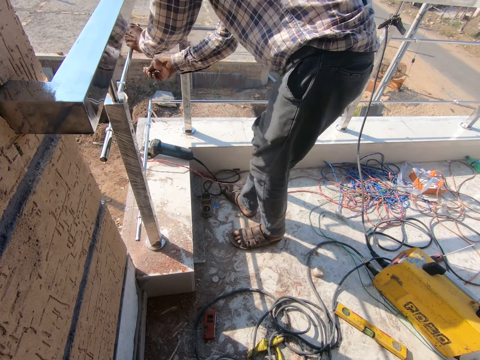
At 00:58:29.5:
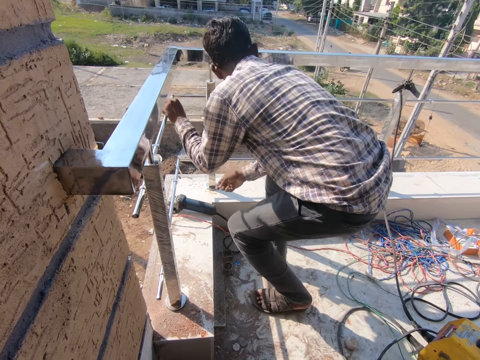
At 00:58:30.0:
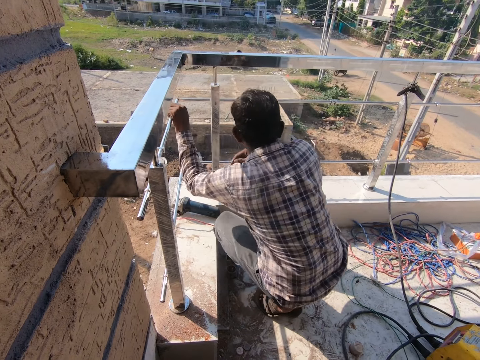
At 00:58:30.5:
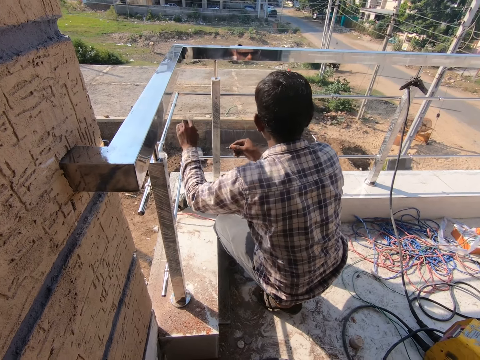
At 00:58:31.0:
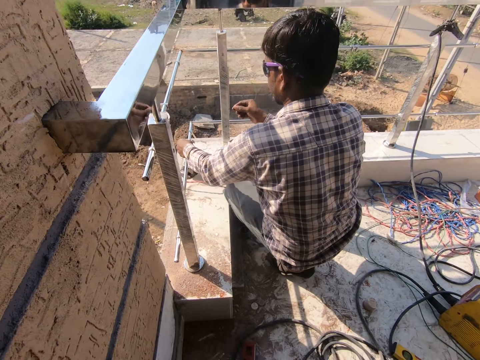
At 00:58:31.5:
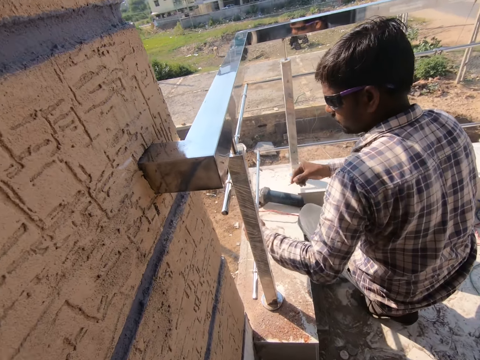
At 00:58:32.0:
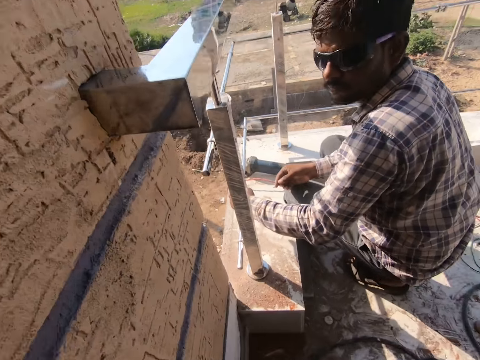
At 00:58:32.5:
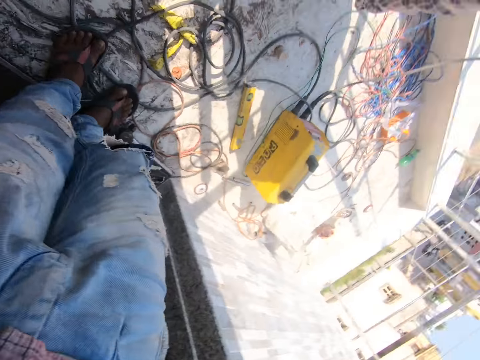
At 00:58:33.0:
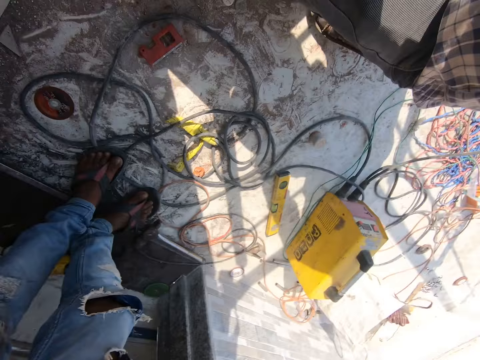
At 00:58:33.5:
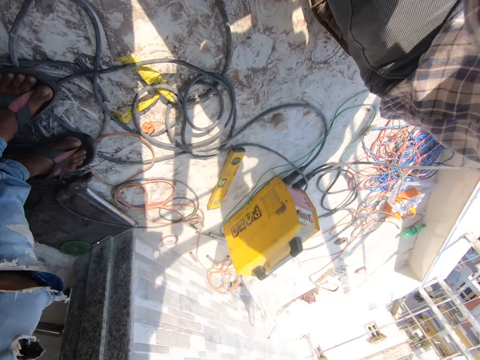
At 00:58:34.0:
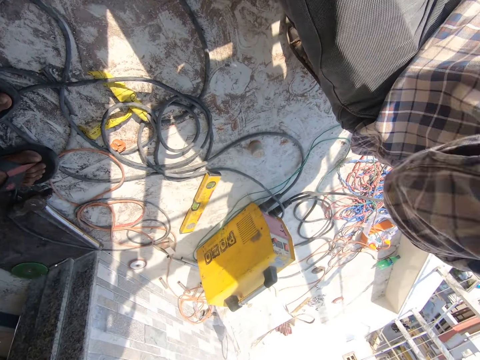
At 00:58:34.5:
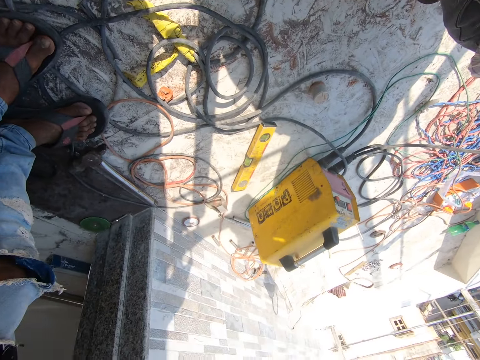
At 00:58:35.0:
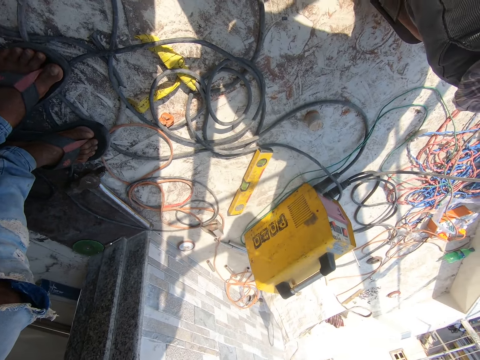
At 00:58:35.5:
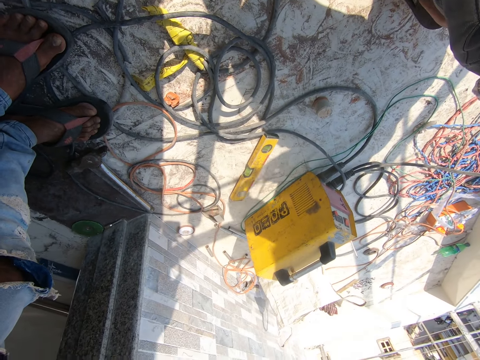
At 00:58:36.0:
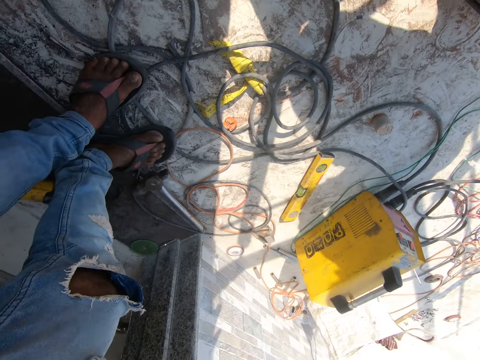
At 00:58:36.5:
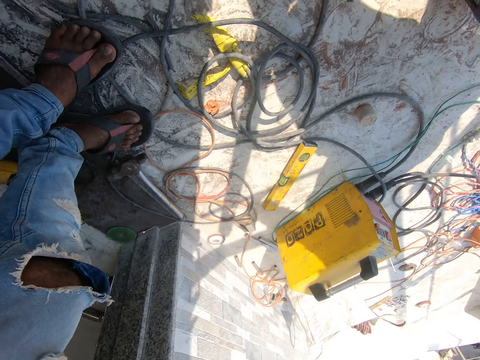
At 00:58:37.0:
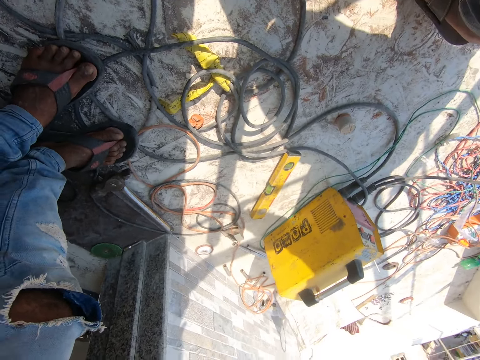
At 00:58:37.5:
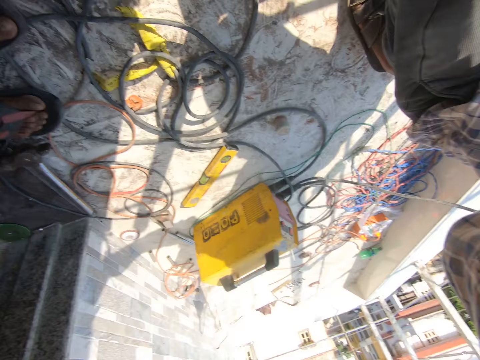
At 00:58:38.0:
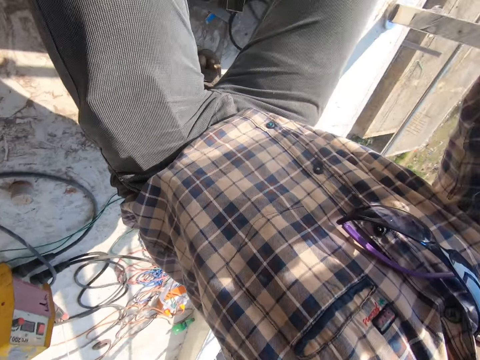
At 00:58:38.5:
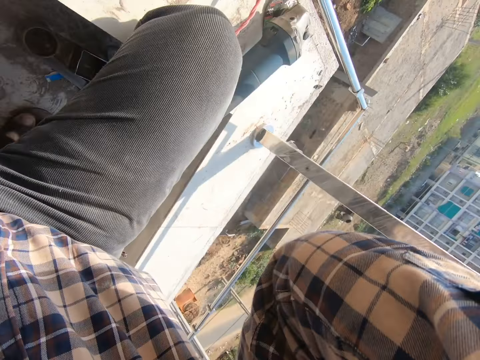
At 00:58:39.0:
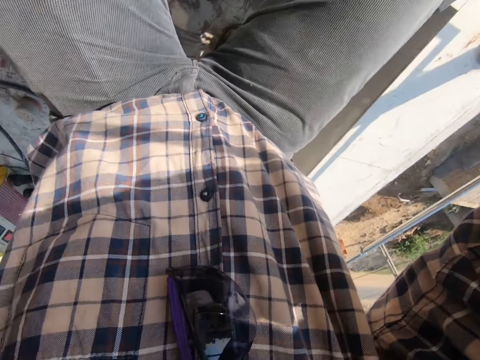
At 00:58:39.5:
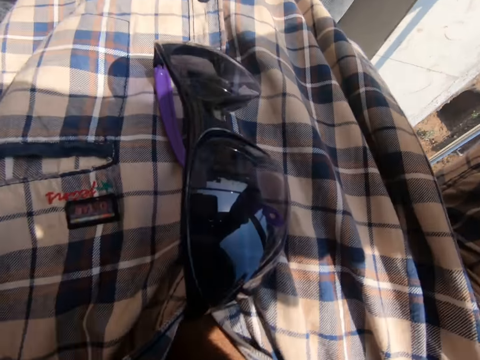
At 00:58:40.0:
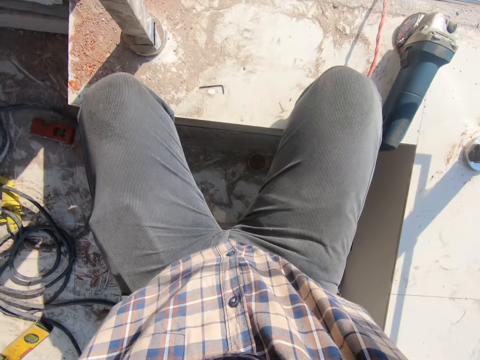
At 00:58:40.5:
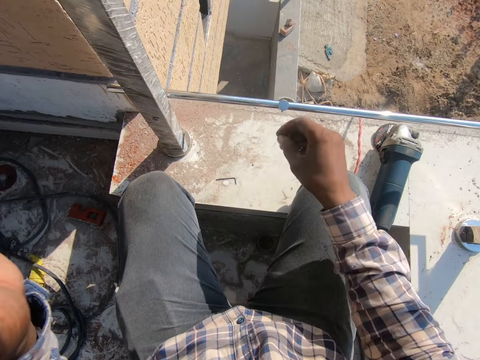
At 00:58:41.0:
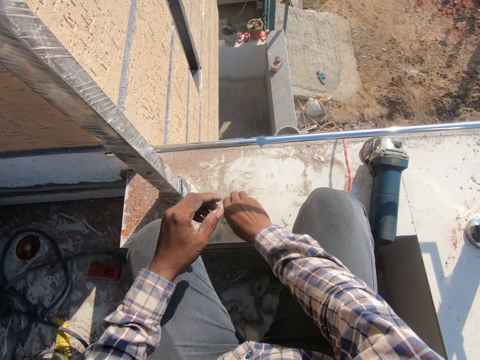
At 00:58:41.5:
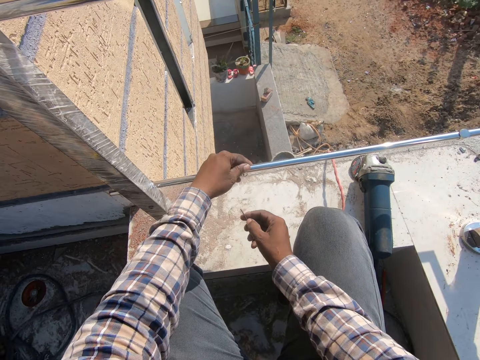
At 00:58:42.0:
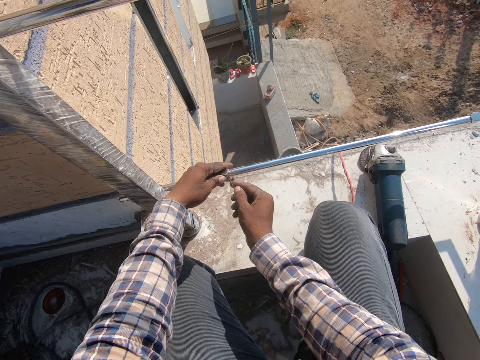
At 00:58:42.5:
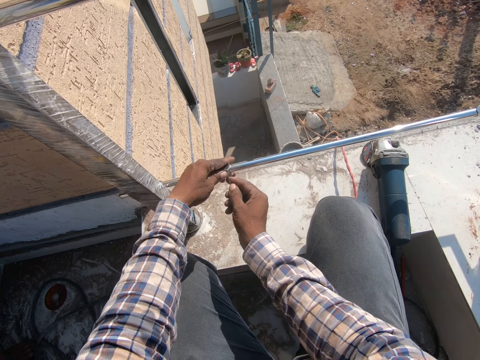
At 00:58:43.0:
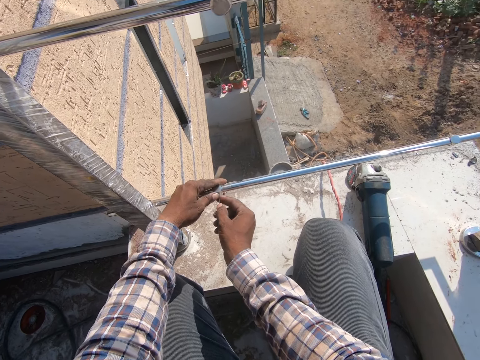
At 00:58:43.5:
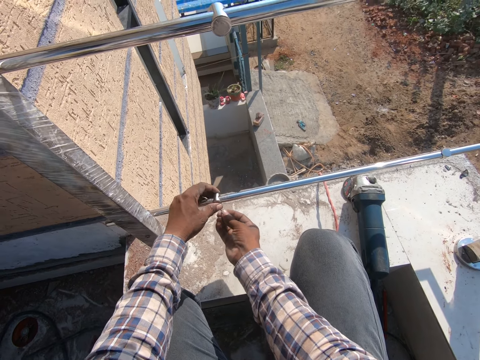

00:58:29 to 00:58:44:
A man squats by the rails. The camera wearer looks around. The man receives the camera from the camera wearer. The camera wearer picks up the metal. They move the nut along the rail.

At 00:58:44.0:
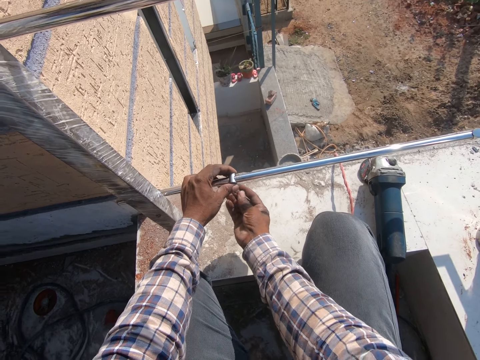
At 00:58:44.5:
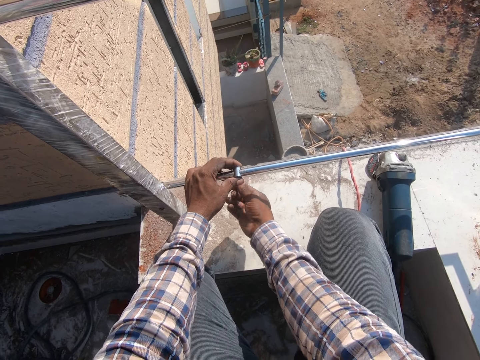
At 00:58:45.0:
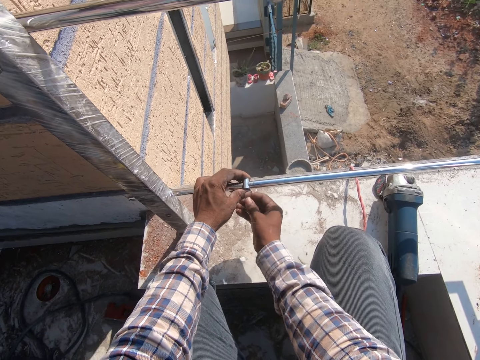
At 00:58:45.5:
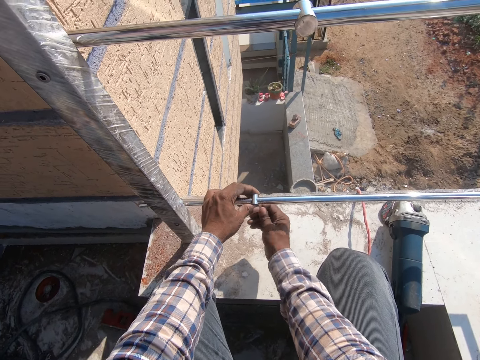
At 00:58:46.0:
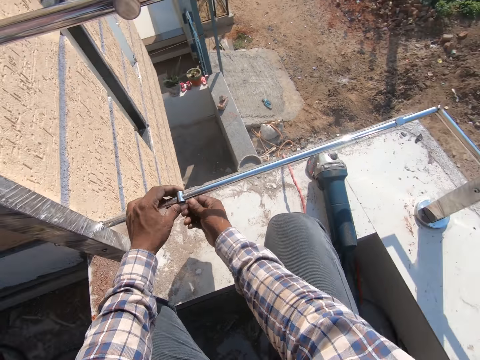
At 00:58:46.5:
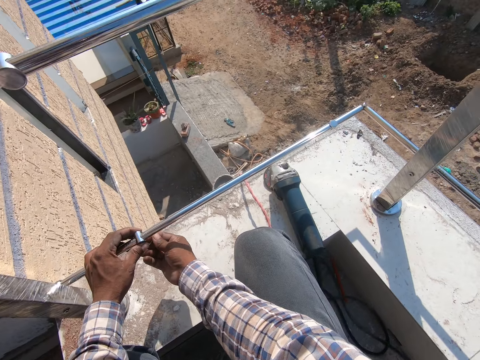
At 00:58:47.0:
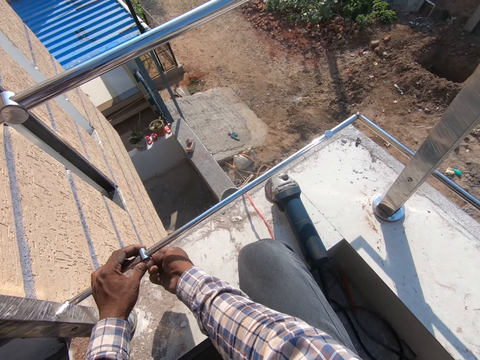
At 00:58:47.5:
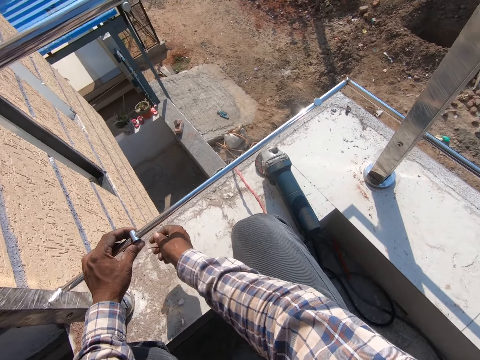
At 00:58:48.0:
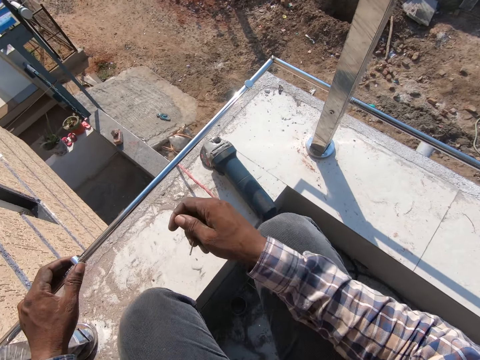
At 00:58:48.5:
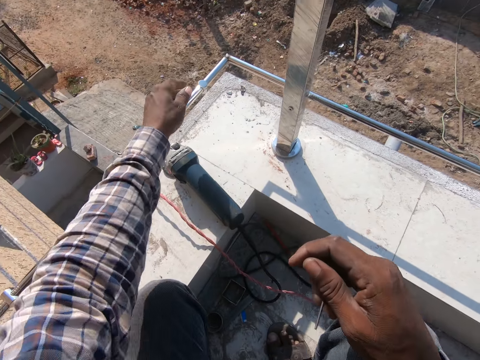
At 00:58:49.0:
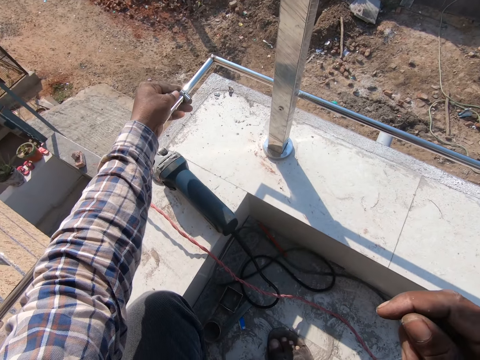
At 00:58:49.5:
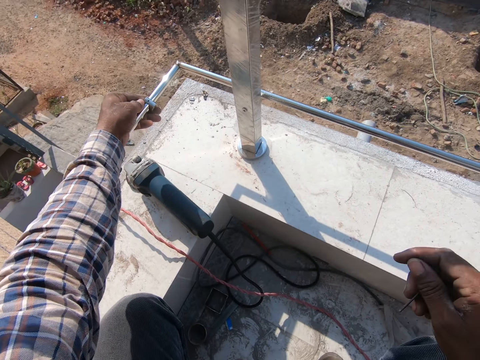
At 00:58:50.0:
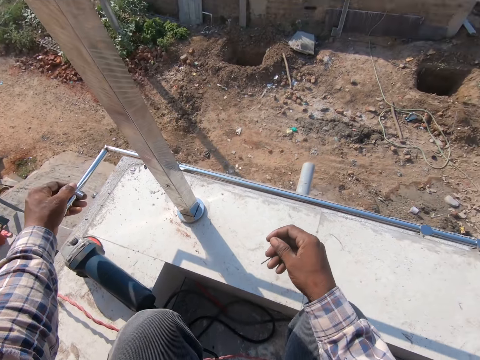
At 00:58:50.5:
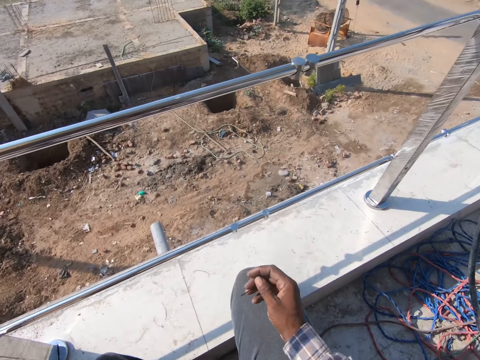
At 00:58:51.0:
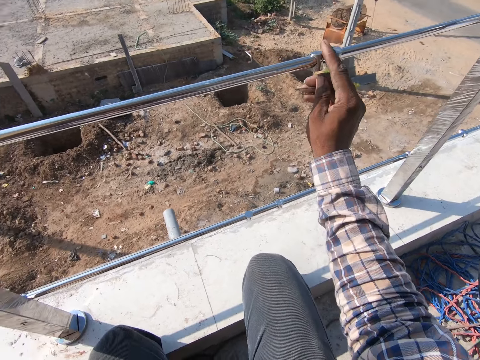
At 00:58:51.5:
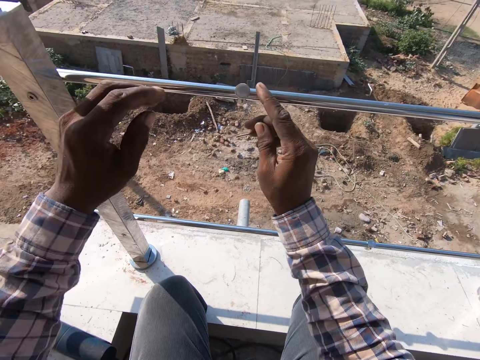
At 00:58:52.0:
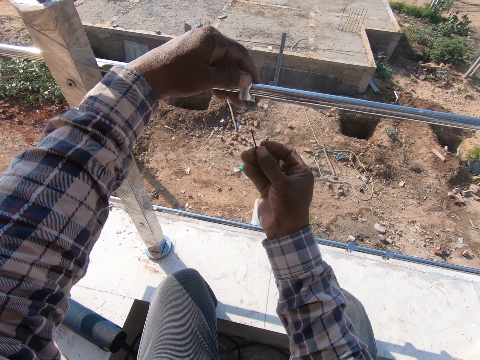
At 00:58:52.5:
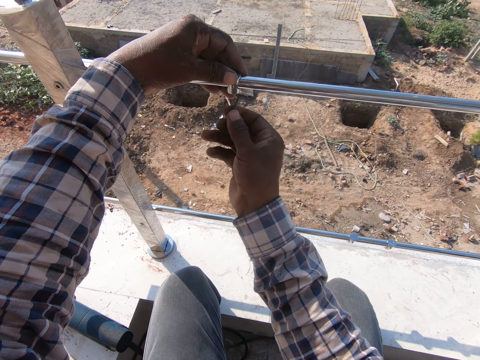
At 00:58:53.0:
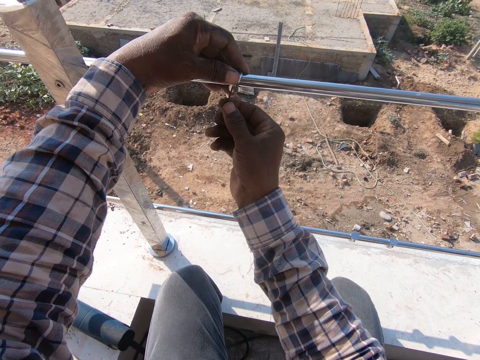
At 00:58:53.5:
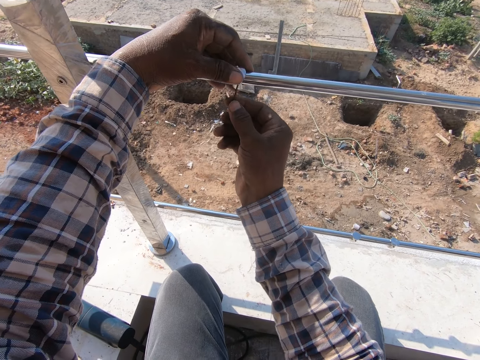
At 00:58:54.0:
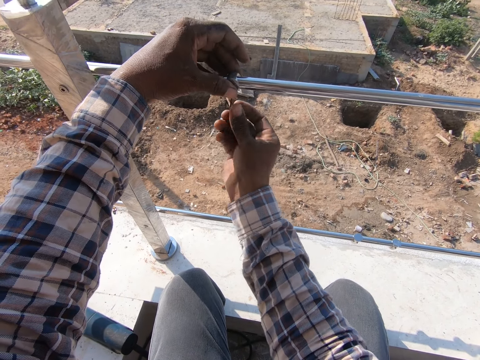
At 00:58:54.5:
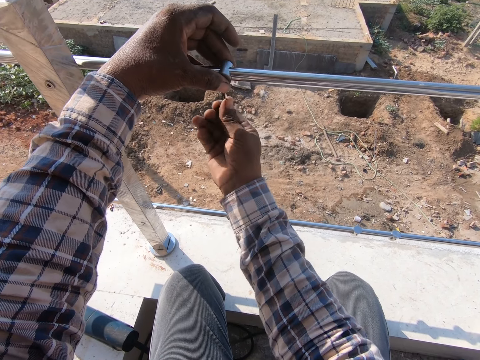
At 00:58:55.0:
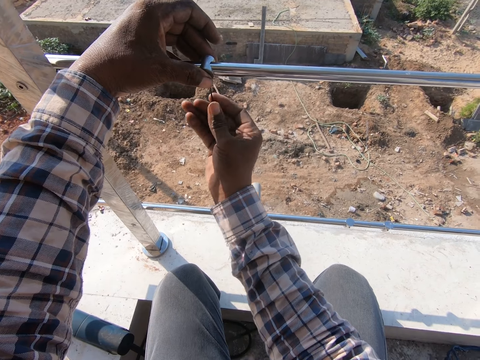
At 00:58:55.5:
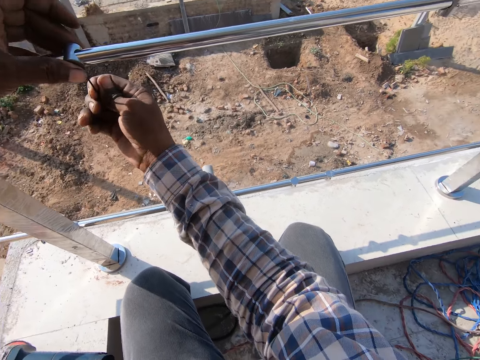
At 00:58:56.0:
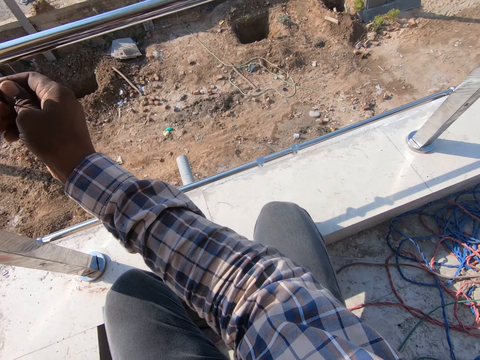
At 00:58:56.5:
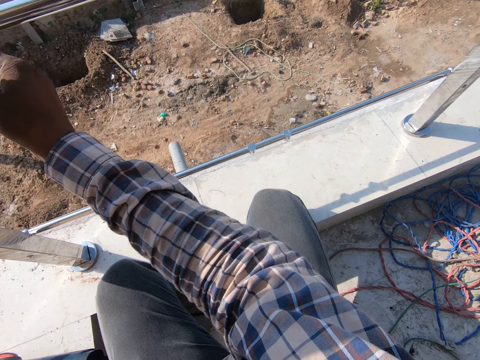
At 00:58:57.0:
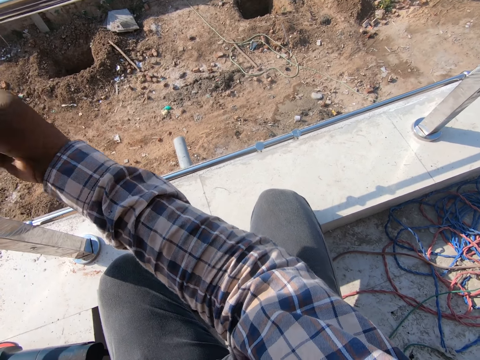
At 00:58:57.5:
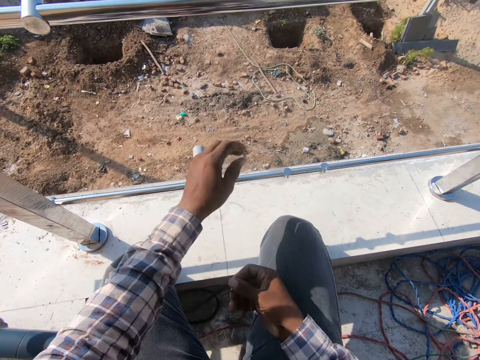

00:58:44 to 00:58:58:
The camera wearer fastens the nuts on the rails. They move around. They move some metal. They tighten the metal.
